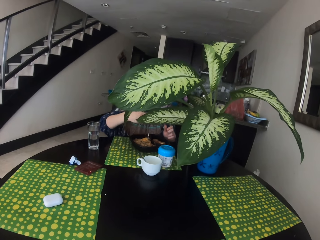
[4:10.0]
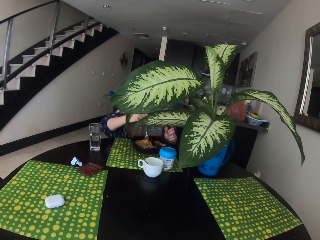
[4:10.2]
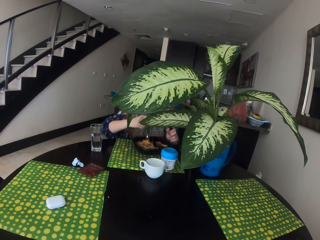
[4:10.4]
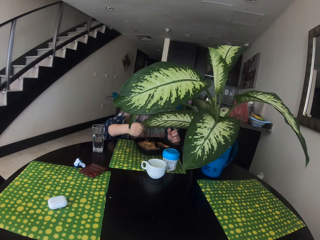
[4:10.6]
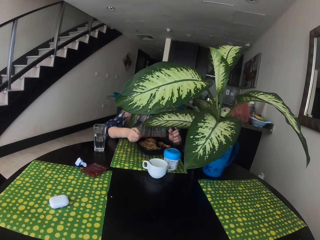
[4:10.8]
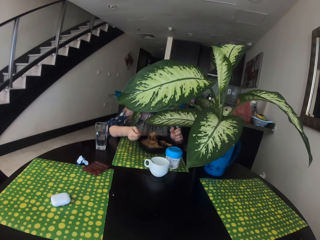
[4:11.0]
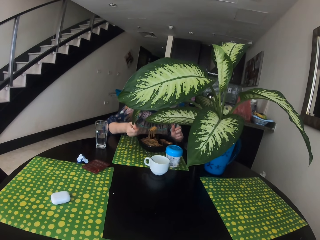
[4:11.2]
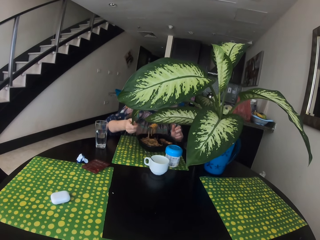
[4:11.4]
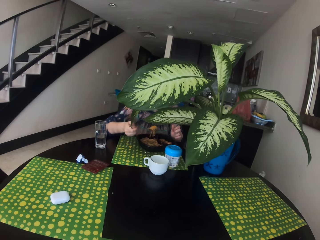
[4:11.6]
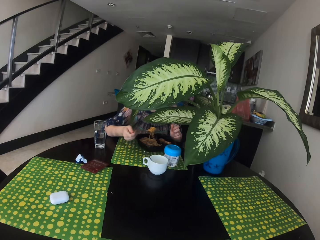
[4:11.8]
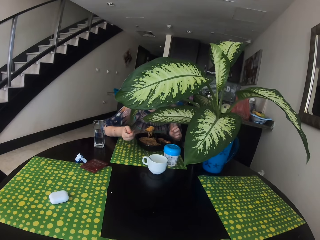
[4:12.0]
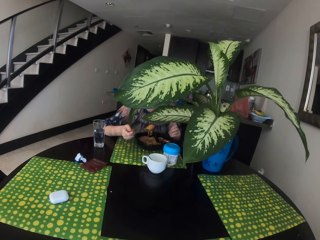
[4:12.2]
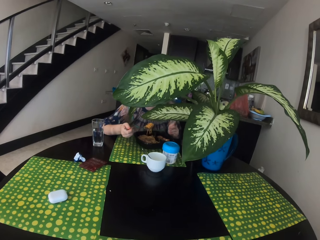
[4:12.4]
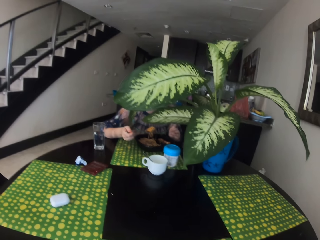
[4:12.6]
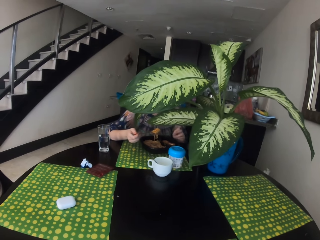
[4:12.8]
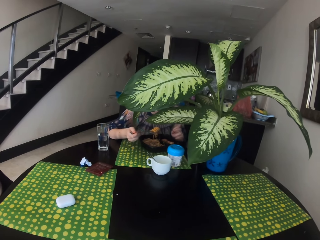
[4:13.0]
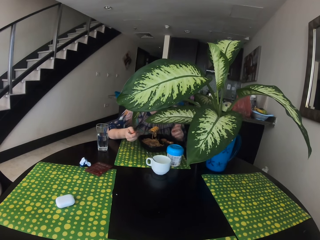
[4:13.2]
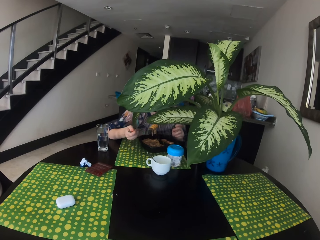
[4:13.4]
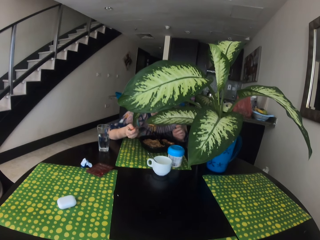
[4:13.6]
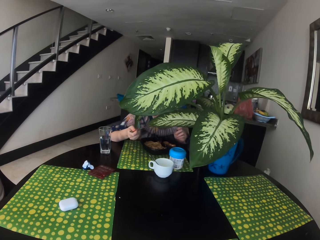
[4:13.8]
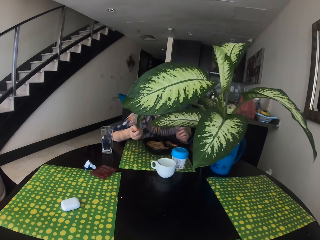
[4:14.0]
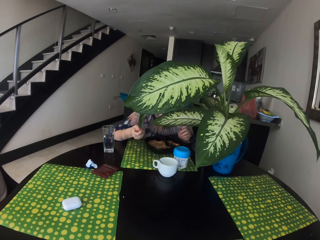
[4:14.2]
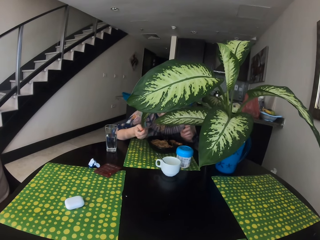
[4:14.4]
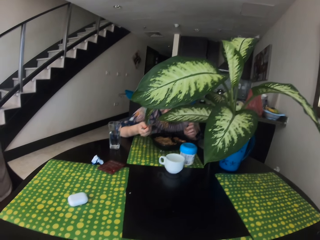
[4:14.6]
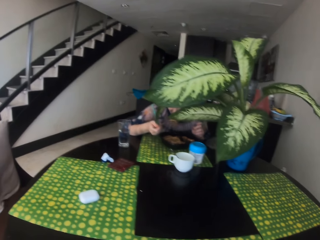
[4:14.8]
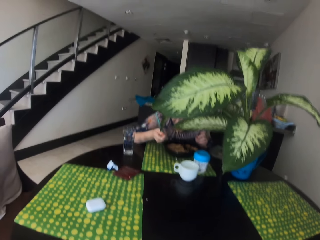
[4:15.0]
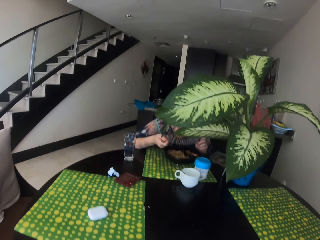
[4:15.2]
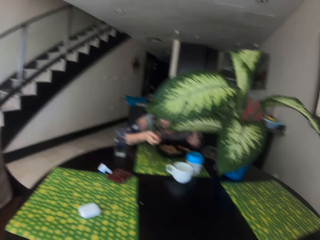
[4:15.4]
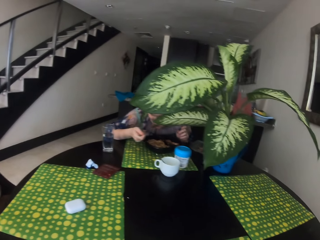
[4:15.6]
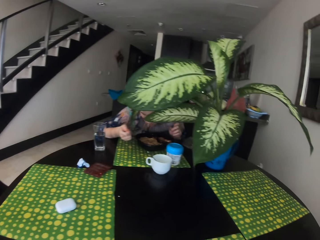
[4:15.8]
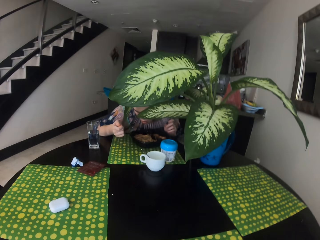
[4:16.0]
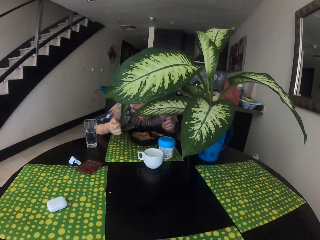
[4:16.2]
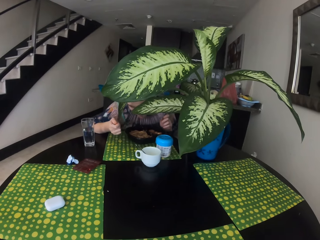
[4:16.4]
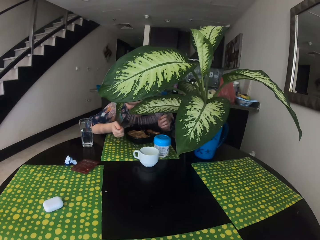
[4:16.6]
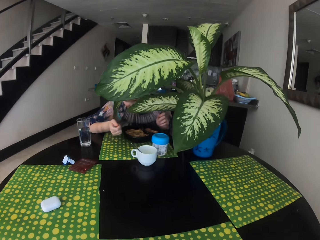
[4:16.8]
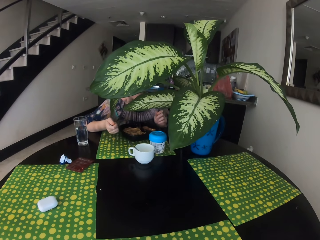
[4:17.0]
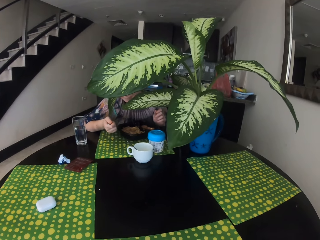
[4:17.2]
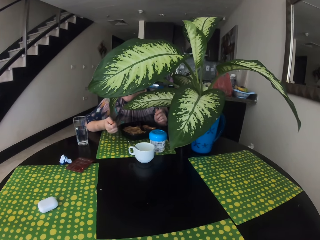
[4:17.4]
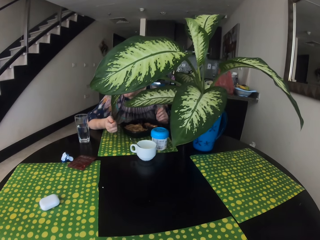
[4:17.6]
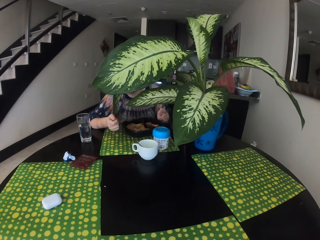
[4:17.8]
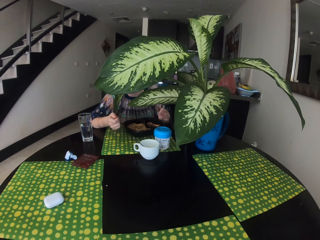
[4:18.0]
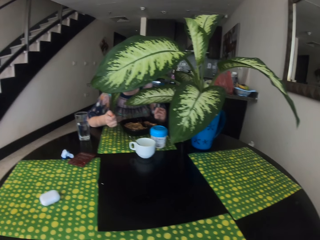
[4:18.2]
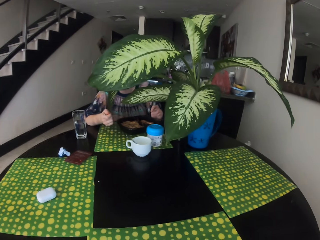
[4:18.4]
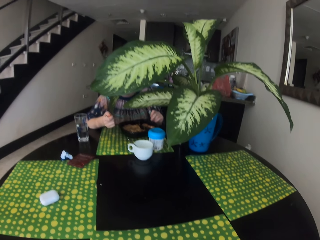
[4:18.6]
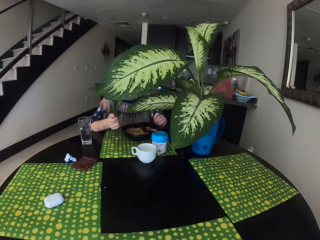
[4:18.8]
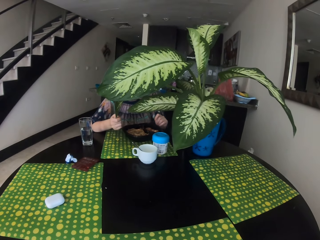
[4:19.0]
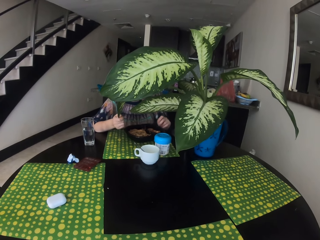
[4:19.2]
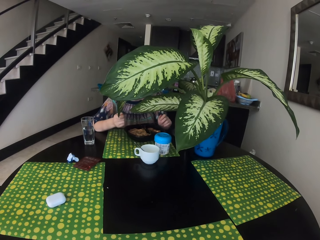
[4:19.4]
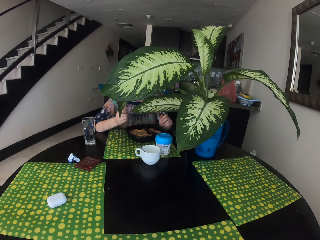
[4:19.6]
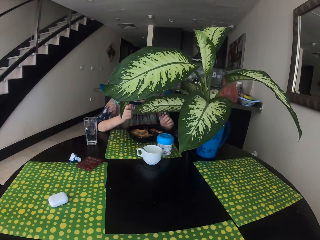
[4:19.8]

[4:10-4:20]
The woman eats food.

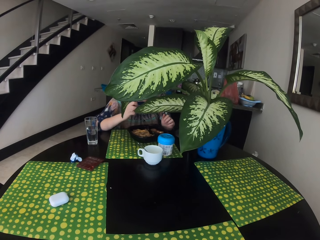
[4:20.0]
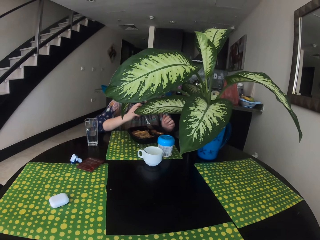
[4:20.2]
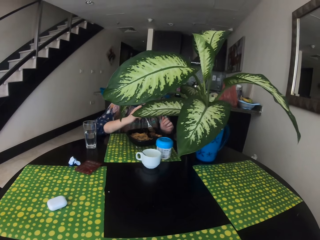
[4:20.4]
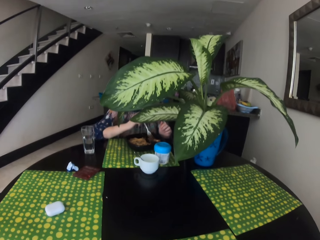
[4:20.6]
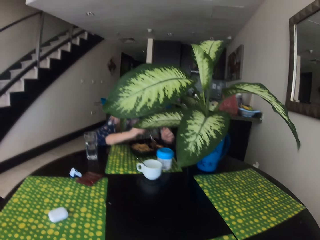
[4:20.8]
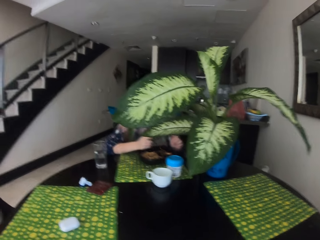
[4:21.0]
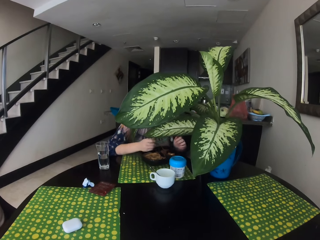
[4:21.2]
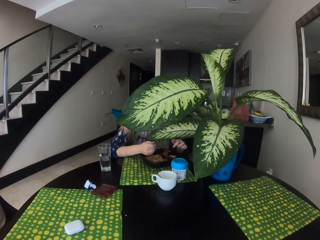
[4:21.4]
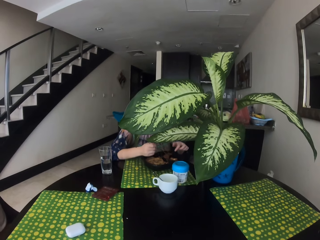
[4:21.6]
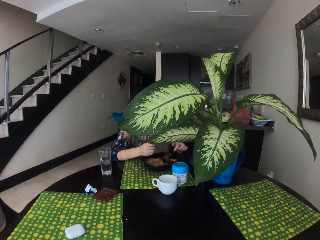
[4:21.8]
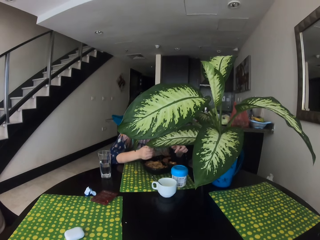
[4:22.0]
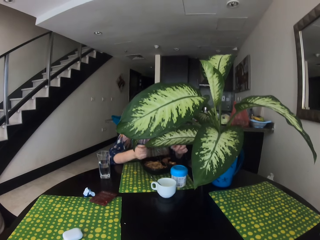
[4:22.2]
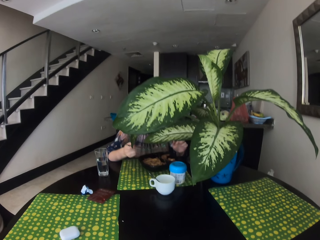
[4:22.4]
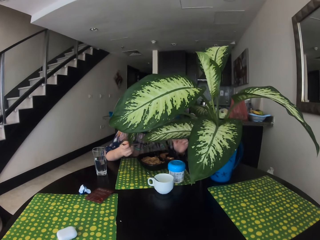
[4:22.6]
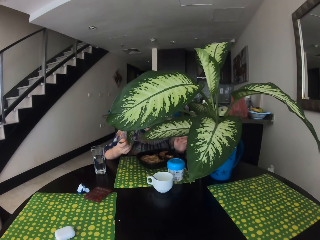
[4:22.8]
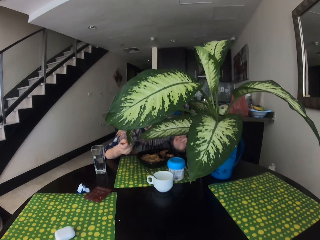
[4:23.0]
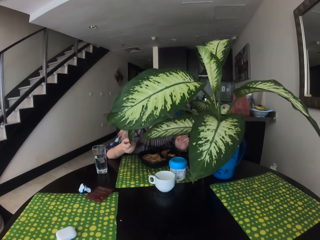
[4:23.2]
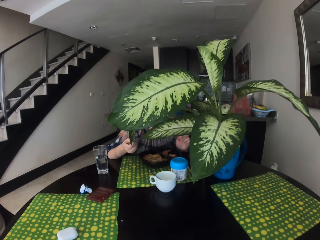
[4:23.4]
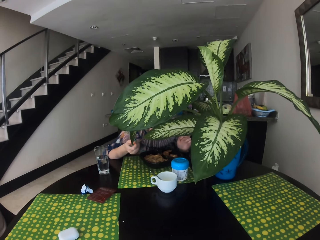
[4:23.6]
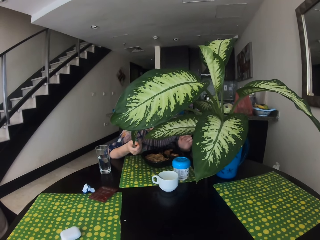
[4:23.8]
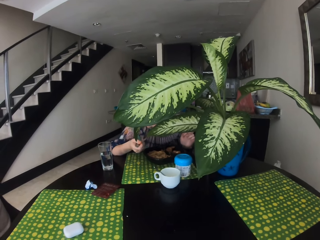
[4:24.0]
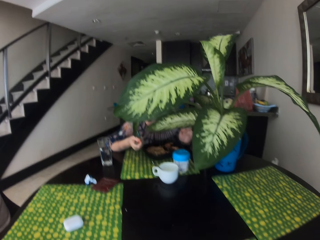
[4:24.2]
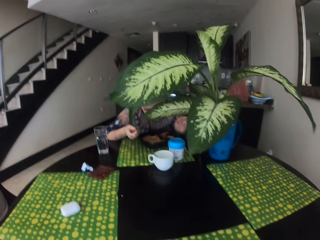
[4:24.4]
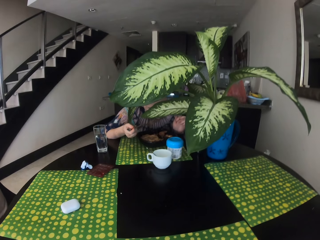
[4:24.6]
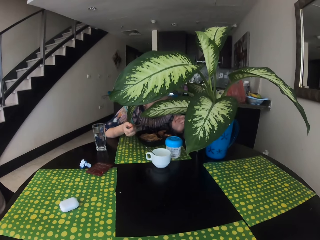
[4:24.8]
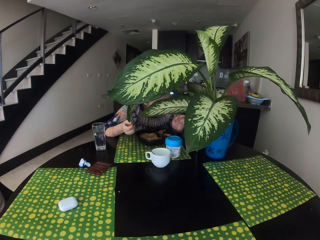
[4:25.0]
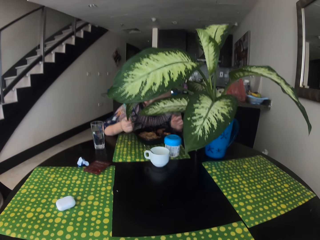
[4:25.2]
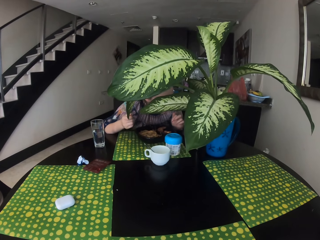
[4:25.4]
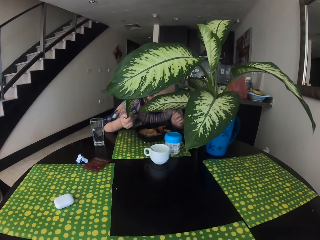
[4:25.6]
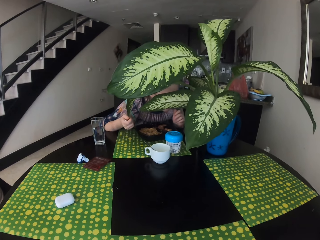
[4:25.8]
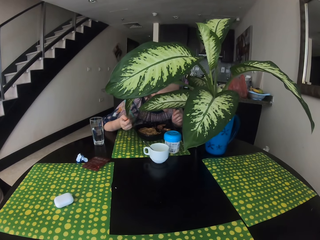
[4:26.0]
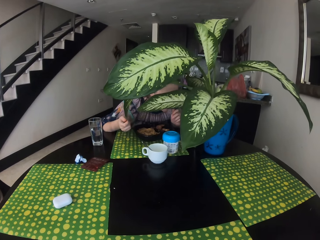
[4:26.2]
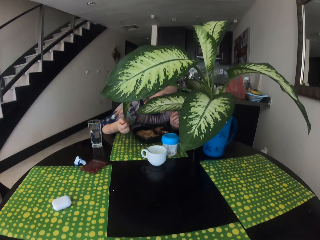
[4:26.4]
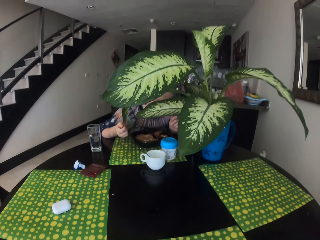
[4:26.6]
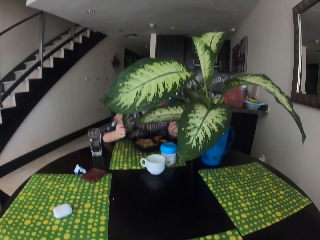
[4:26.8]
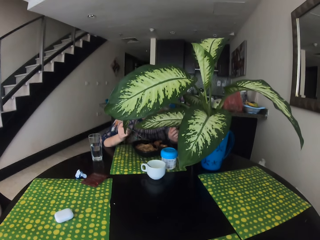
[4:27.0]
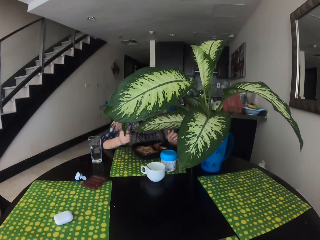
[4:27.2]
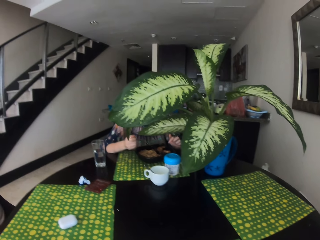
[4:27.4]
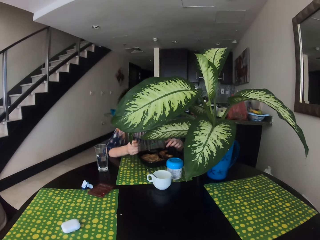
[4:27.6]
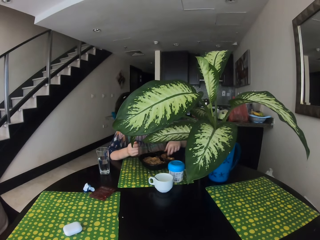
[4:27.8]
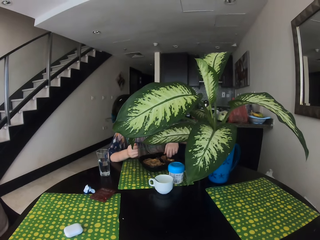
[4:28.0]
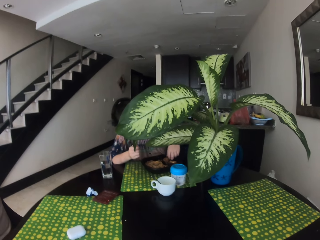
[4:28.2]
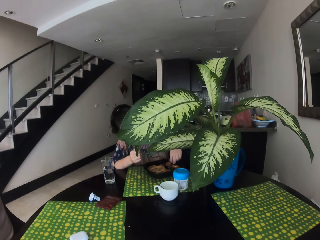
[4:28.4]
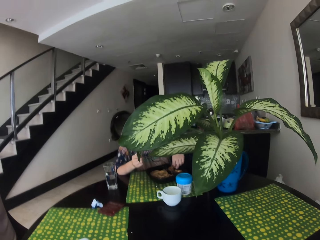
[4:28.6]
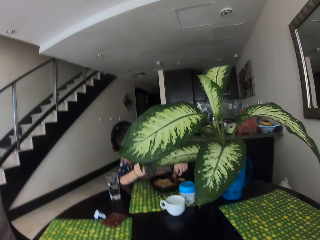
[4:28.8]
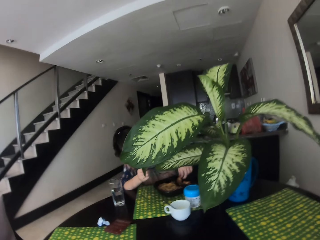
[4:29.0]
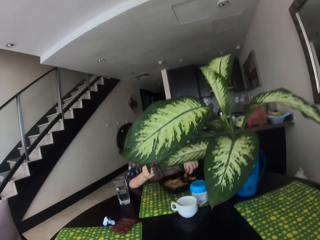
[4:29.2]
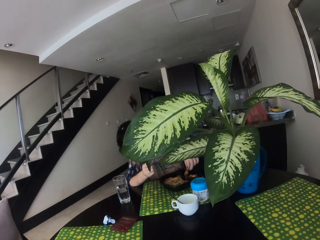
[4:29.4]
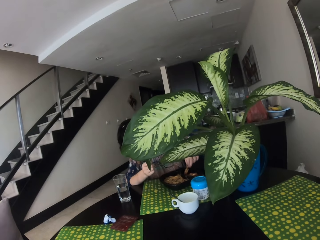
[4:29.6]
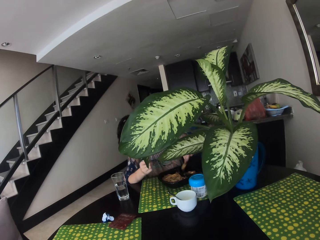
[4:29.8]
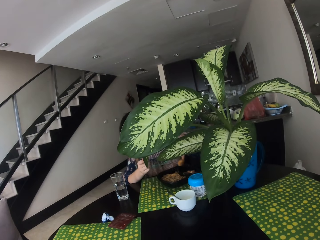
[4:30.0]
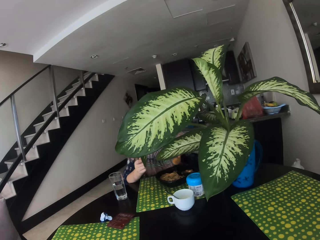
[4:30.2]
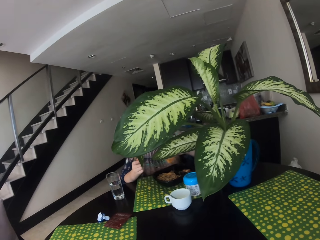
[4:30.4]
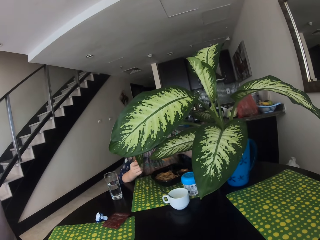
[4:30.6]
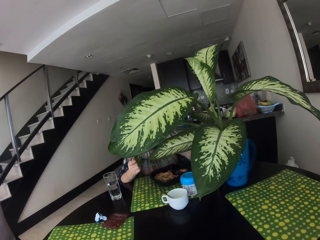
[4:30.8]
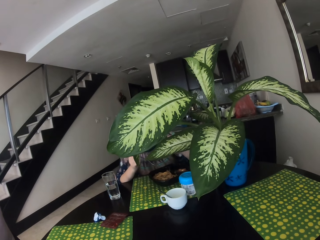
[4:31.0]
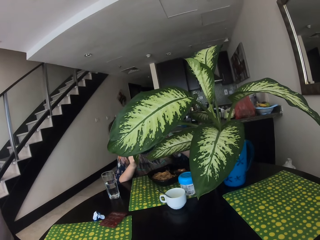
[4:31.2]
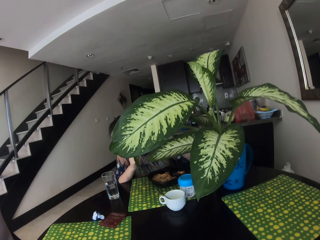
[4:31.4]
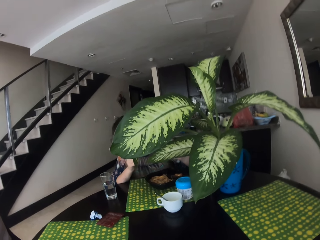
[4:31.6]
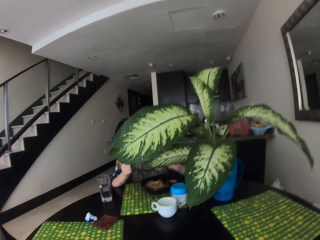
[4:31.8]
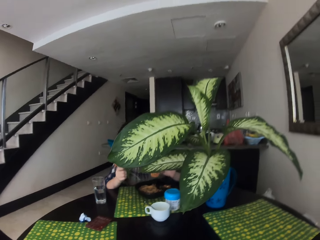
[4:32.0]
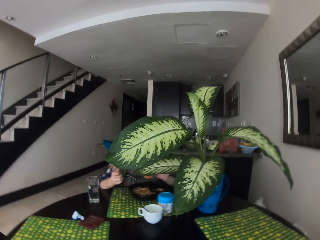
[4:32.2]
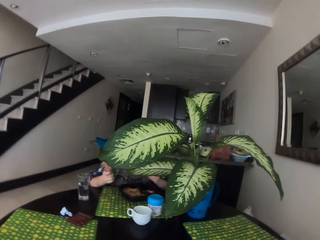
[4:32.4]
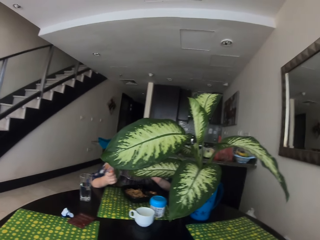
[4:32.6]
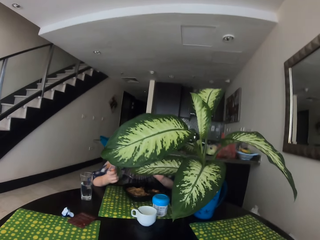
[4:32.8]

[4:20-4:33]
The woman scoops food from a plate, eats food, and scoops food with a hand.
